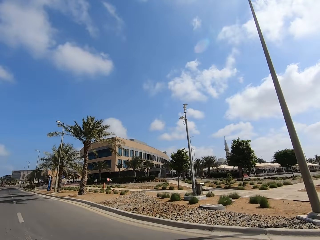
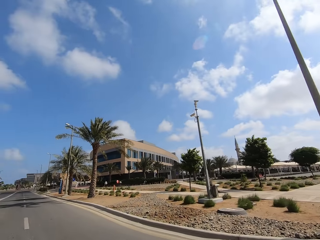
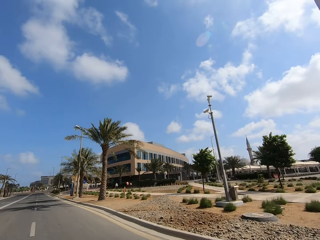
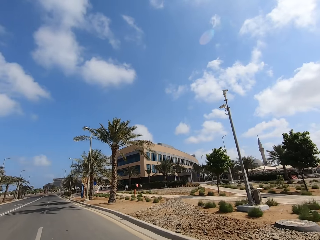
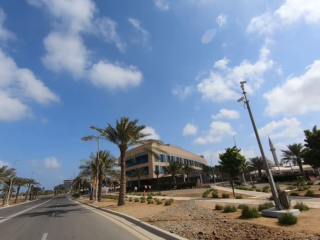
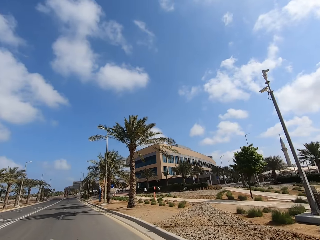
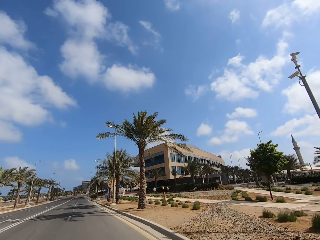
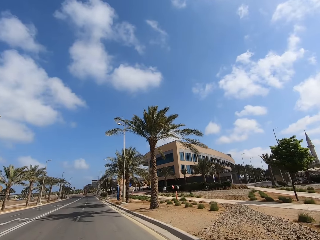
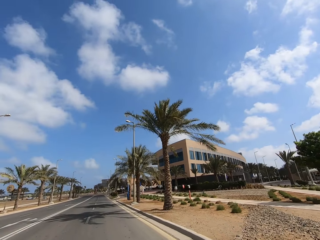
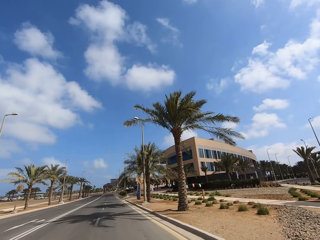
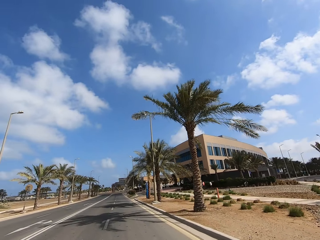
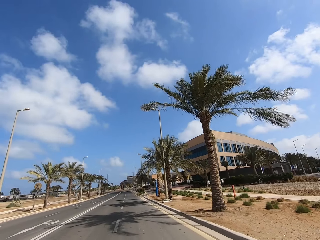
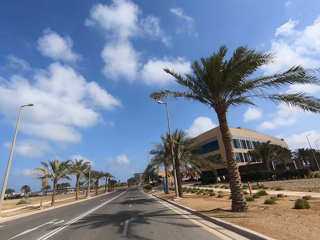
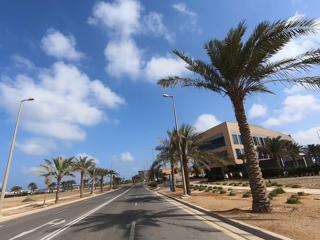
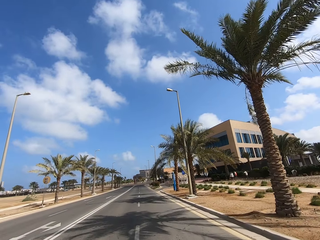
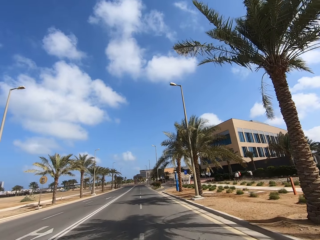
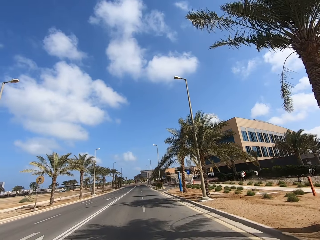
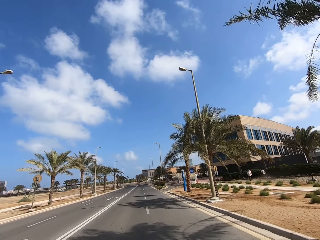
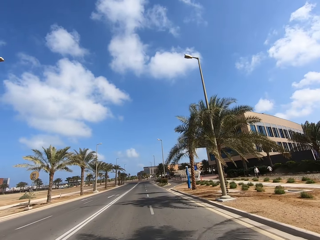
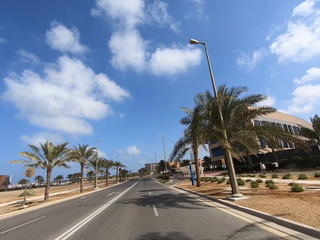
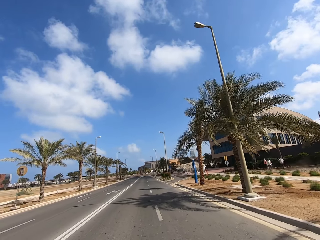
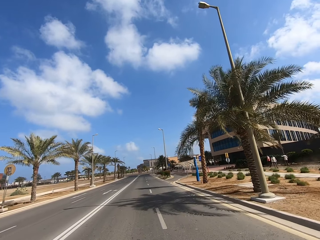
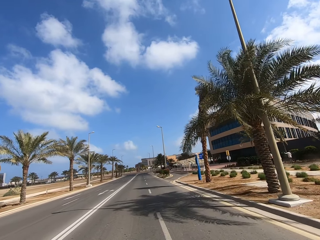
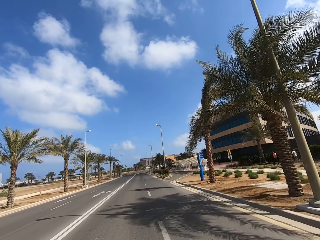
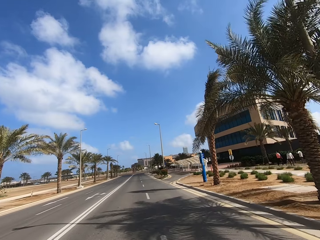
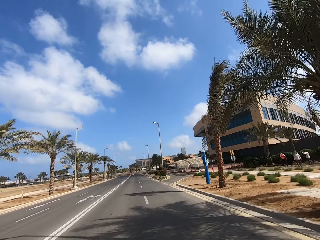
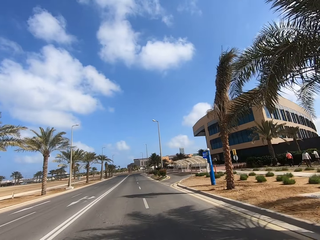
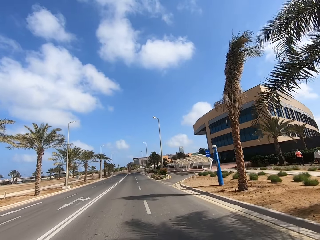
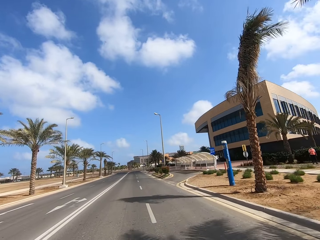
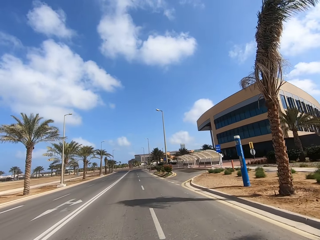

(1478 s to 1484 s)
The camera wearer rides the scooter on the road.

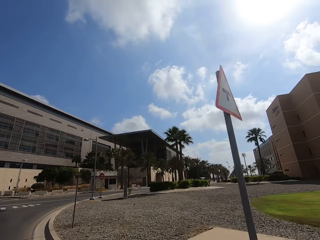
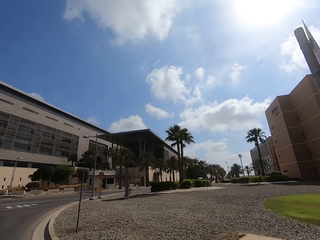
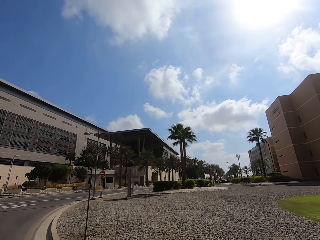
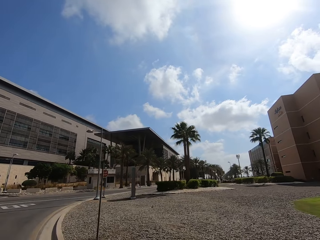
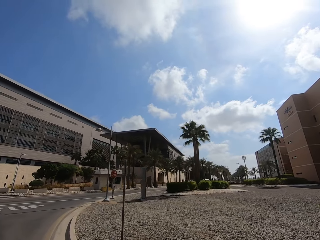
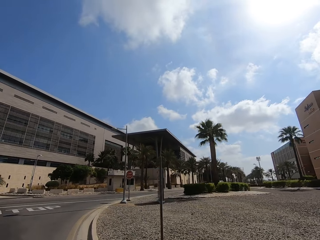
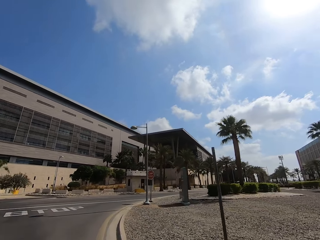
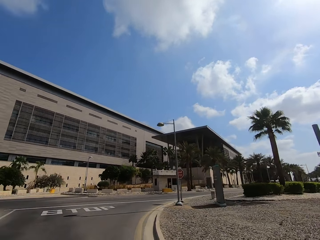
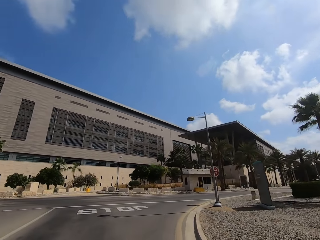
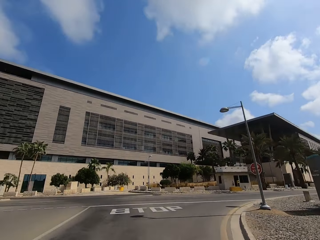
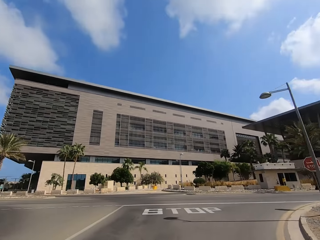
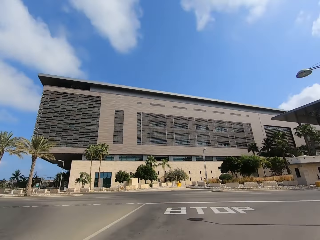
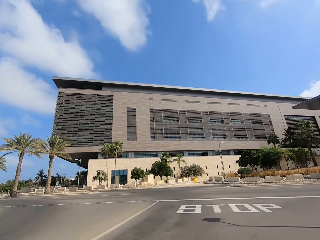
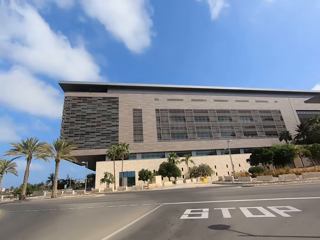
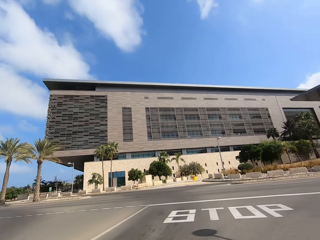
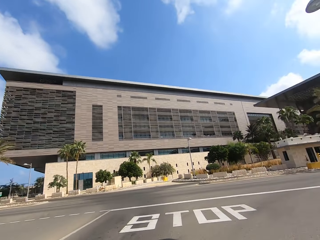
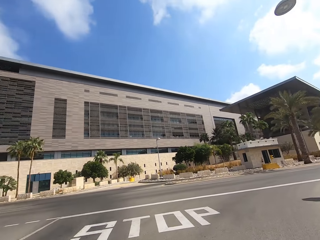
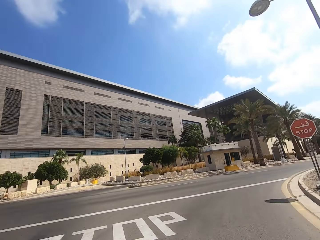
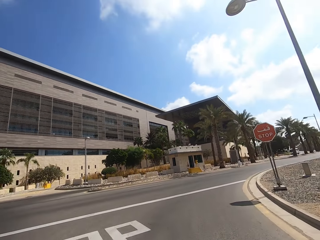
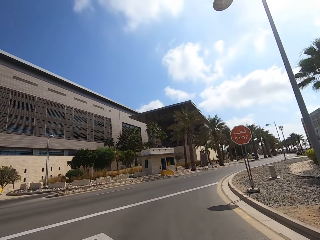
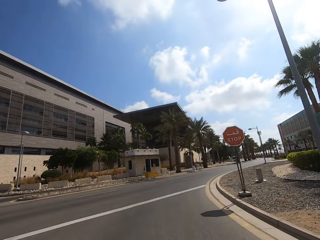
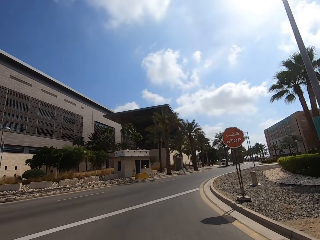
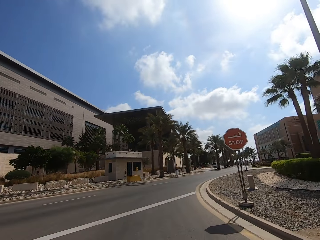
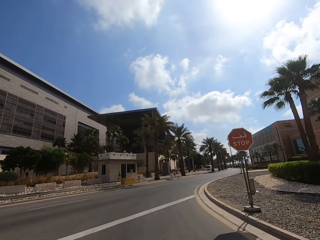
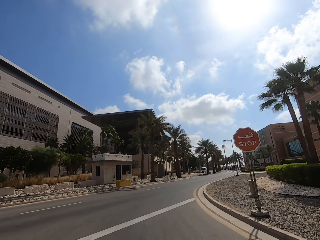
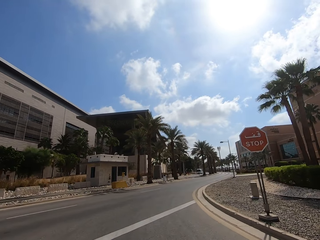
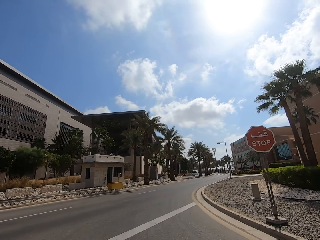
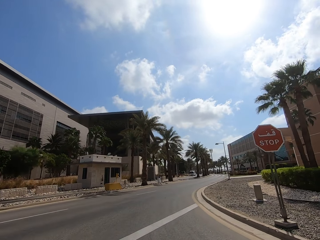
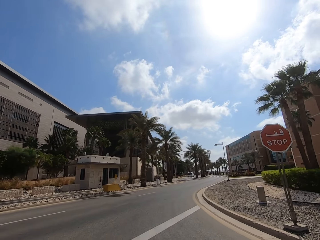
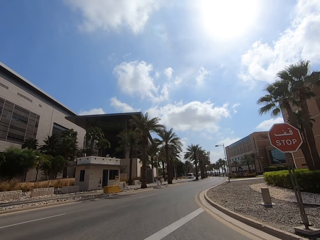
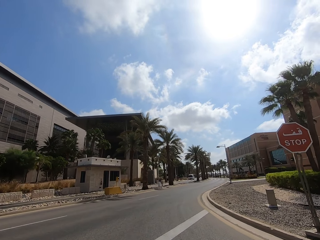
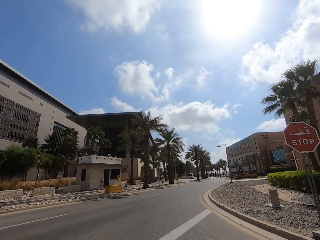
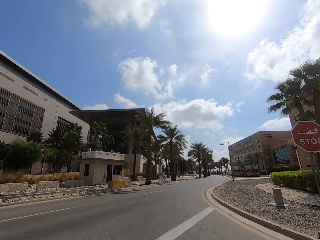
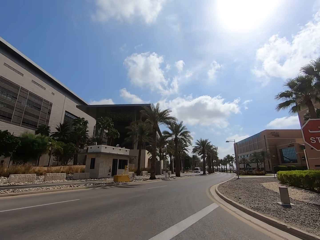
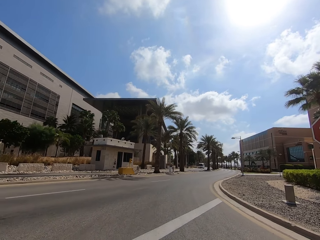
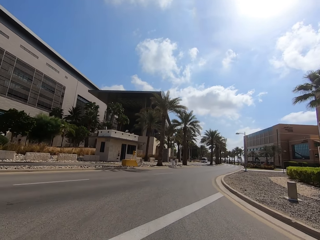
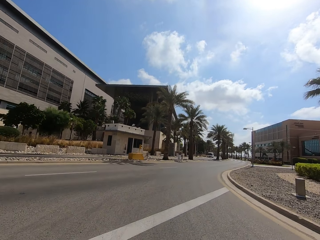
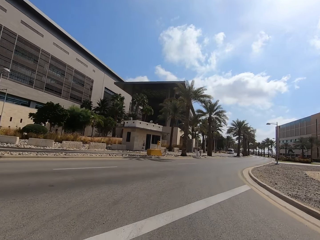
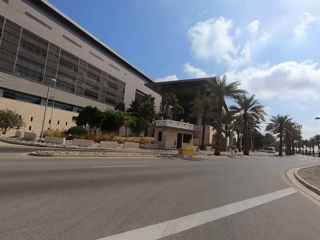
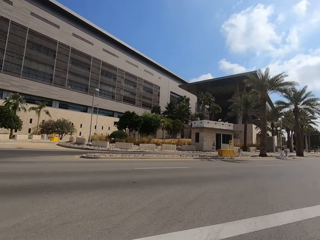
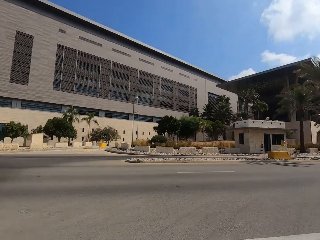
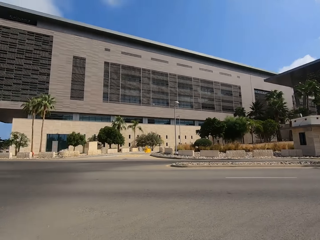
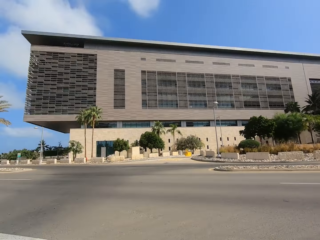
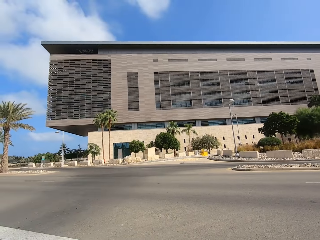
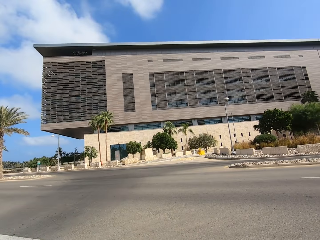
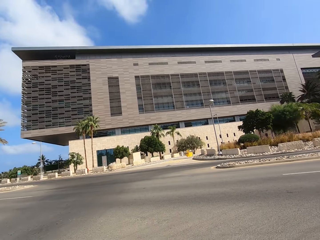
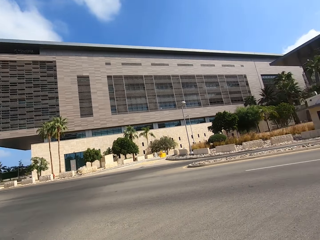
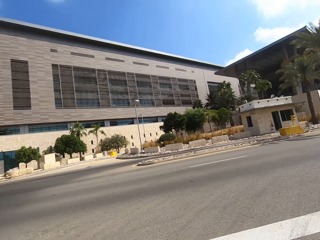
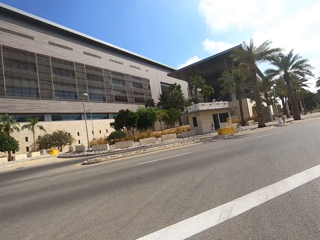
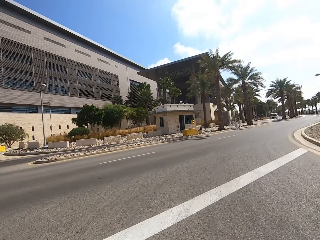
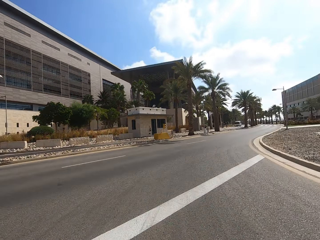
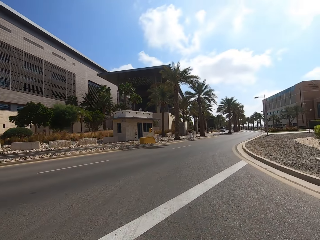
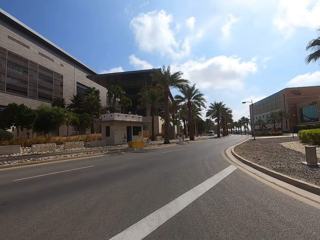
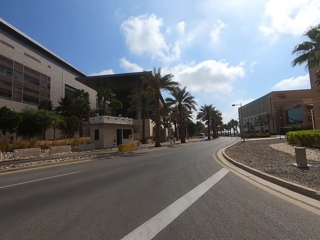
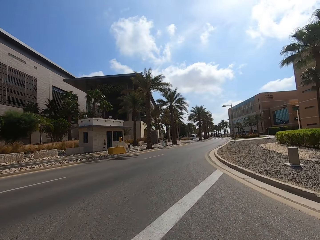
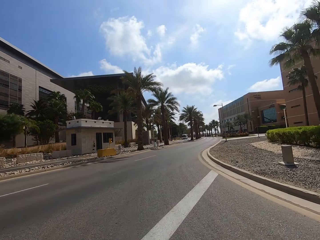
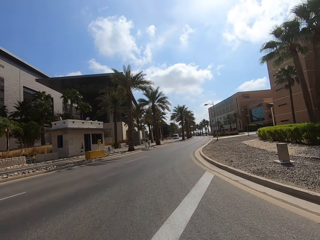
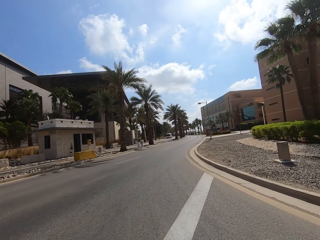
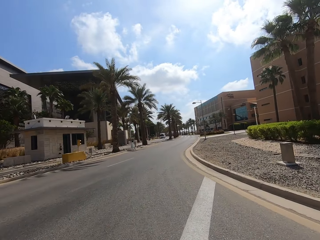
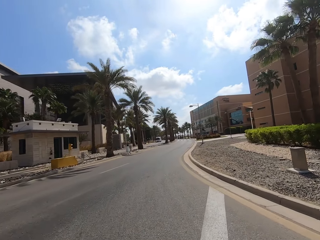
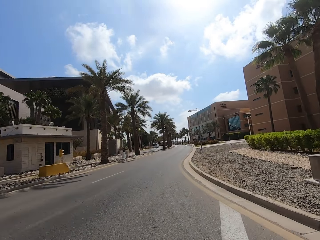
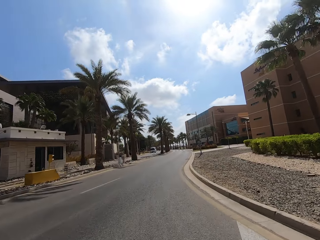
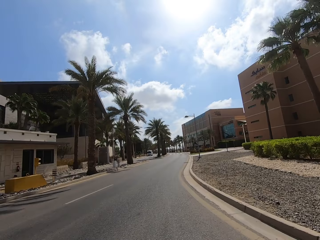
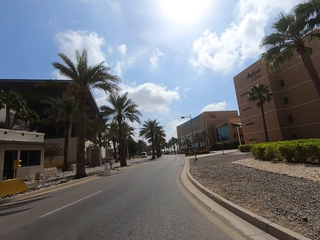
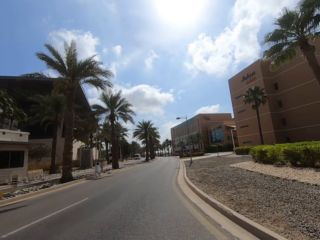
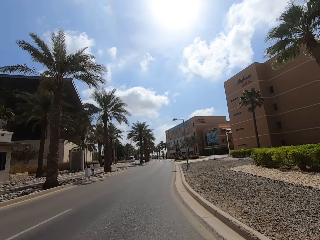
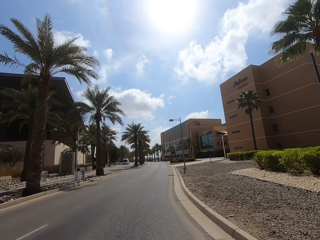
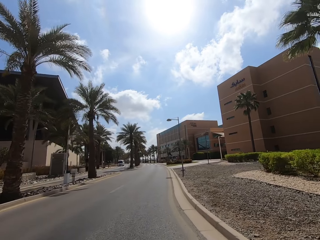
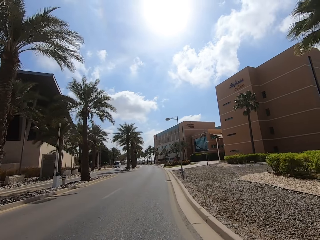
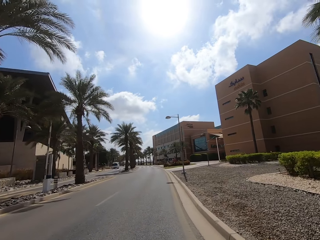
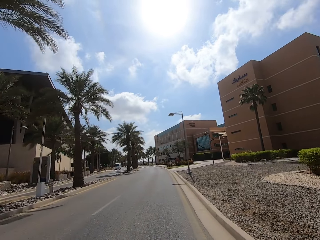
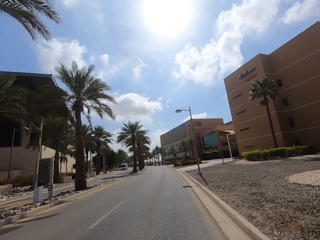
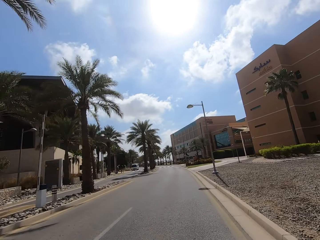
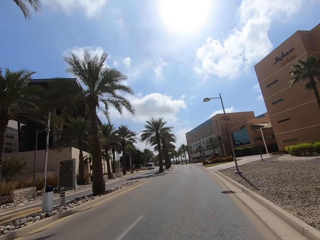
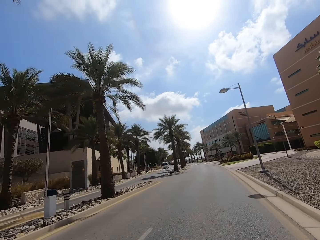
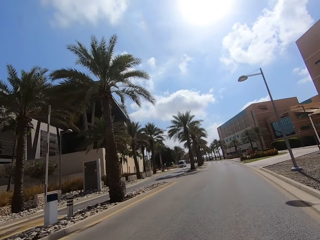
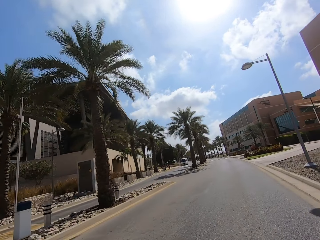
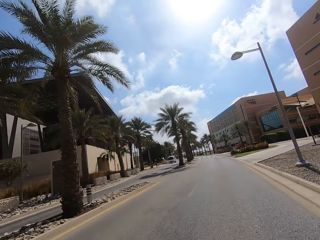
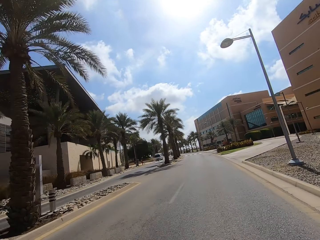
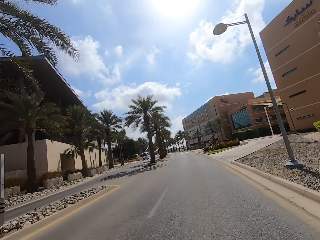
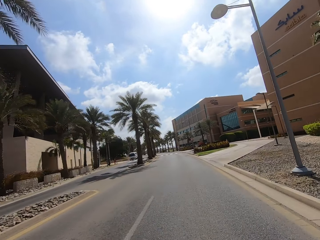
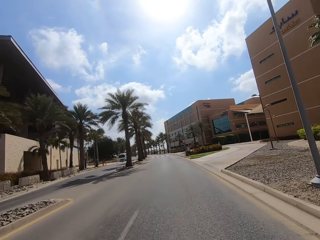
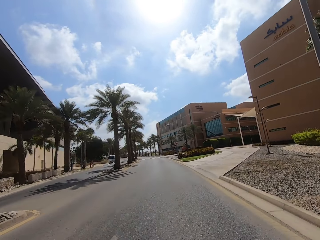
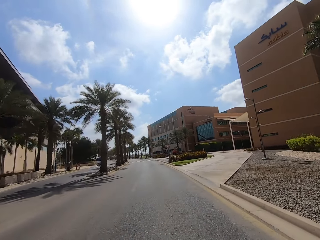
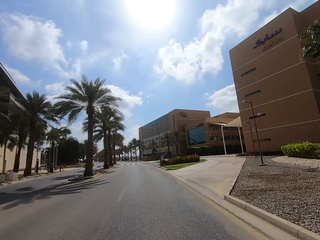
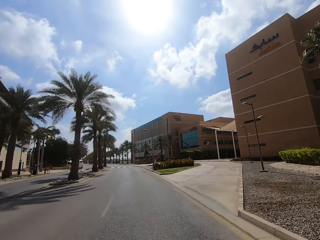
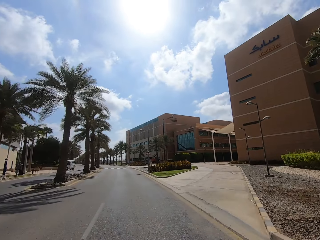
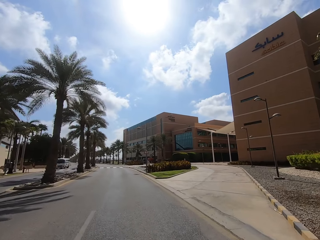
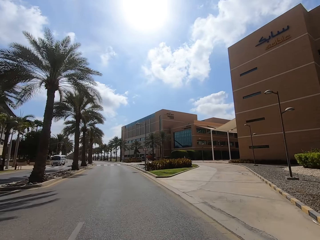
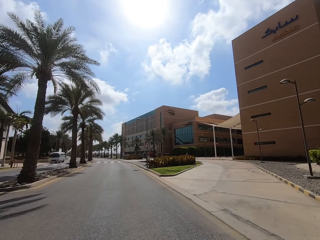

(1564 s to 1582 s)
The camera wearer looks around and rides a motorbike. They look around and turn right. They ride the motorbike. They stop. They ride the motorbike and look sideways. They turn right on the road. They ride the scooter on the road.
